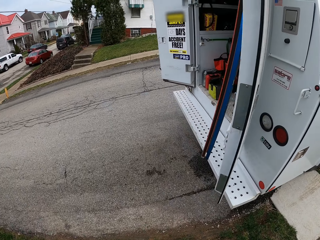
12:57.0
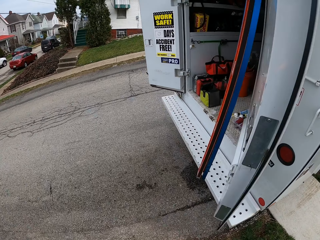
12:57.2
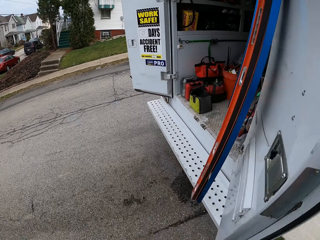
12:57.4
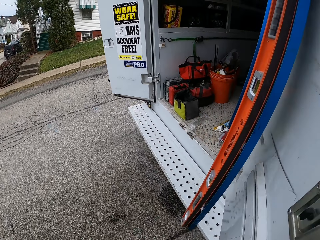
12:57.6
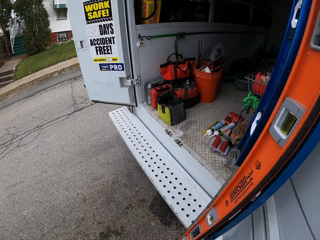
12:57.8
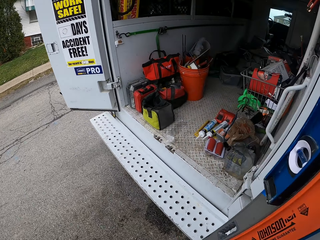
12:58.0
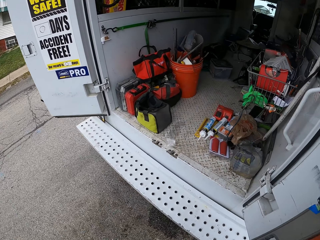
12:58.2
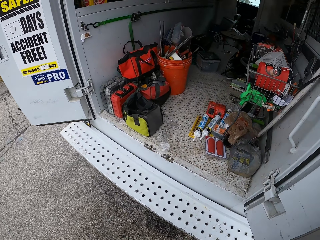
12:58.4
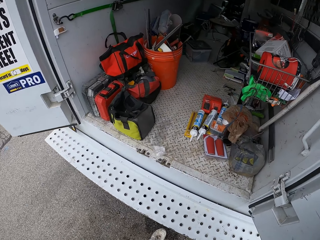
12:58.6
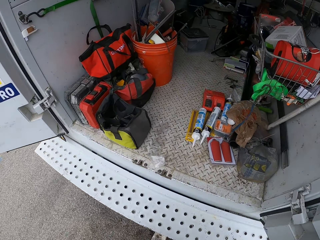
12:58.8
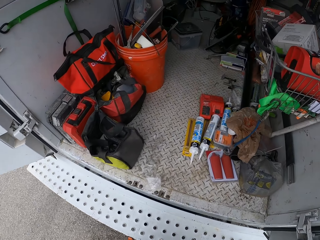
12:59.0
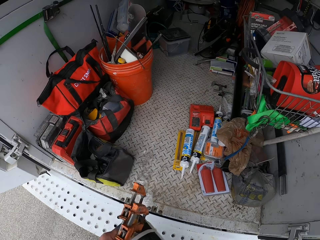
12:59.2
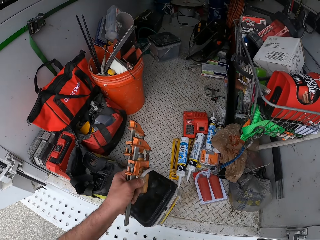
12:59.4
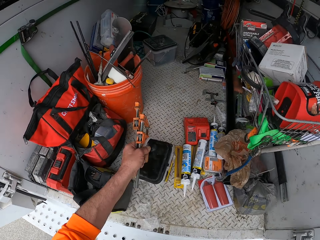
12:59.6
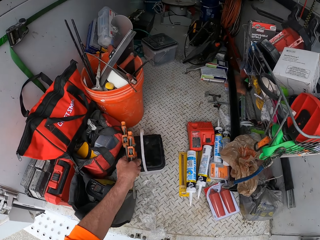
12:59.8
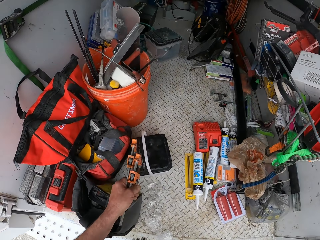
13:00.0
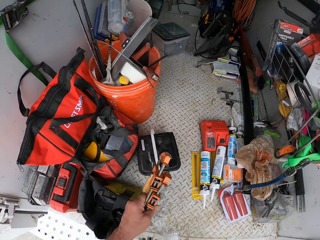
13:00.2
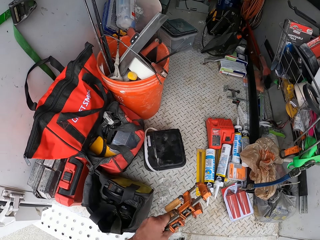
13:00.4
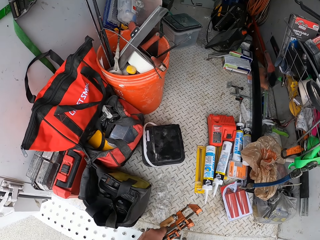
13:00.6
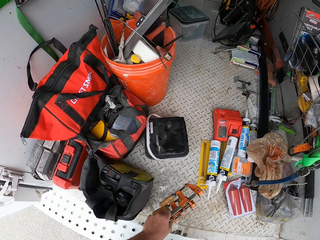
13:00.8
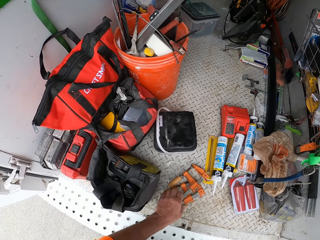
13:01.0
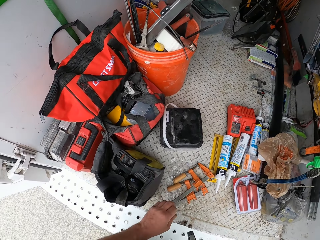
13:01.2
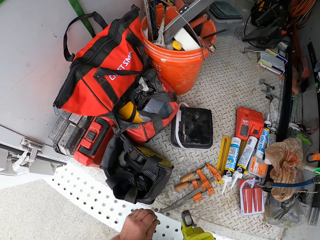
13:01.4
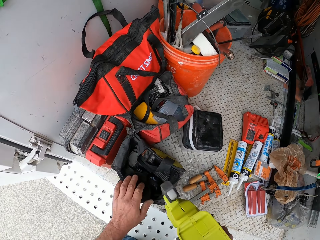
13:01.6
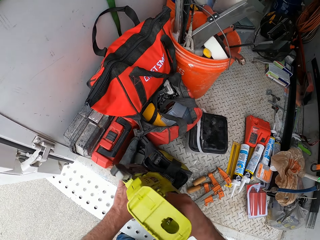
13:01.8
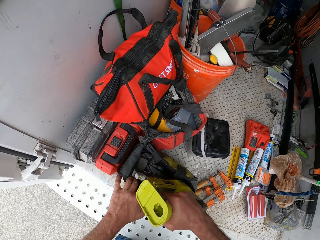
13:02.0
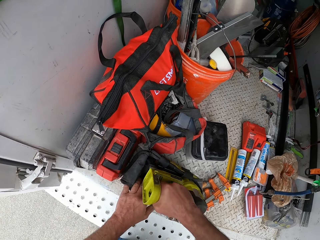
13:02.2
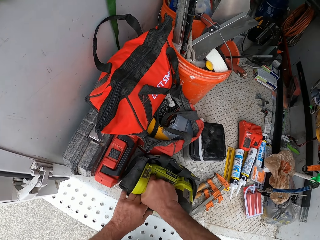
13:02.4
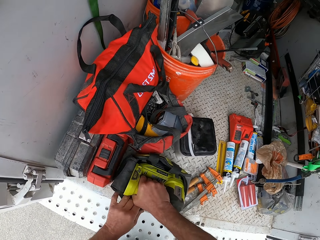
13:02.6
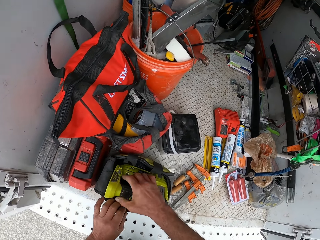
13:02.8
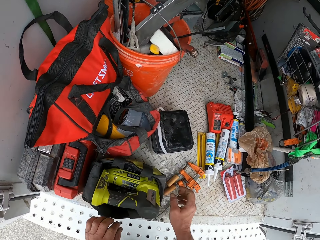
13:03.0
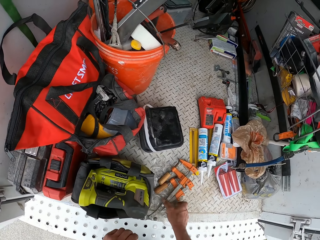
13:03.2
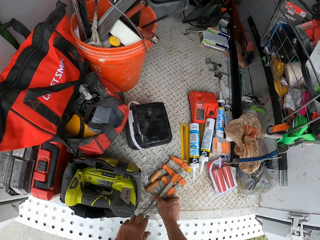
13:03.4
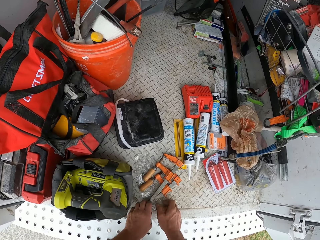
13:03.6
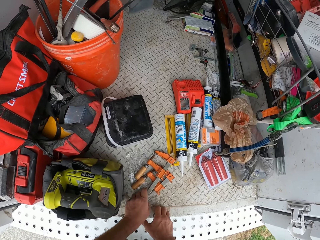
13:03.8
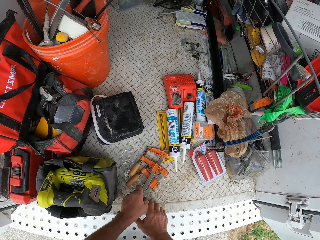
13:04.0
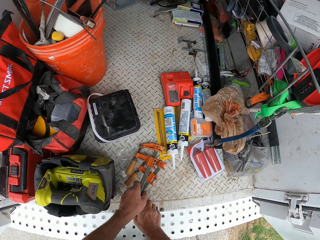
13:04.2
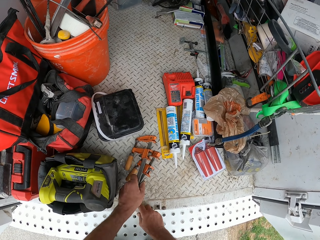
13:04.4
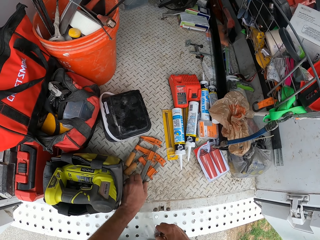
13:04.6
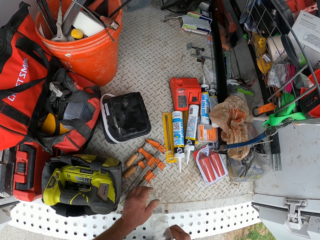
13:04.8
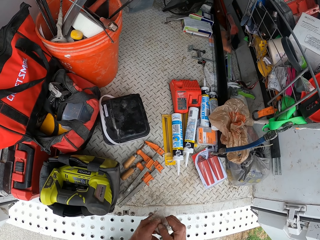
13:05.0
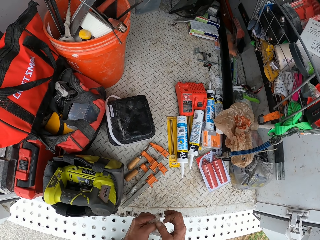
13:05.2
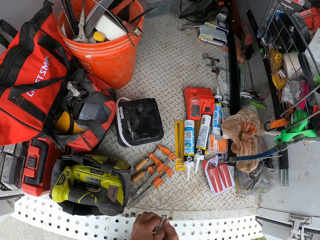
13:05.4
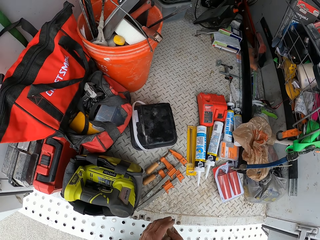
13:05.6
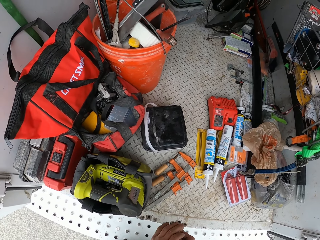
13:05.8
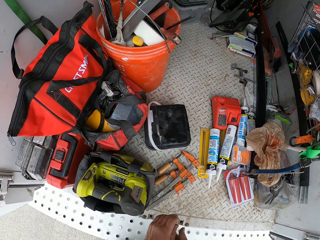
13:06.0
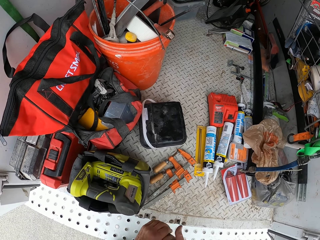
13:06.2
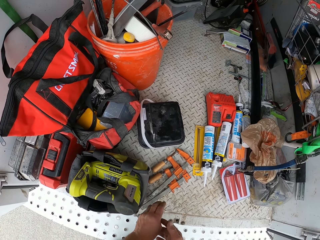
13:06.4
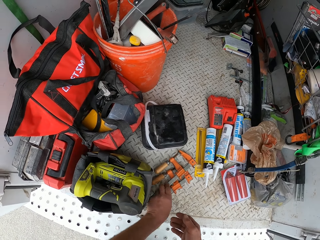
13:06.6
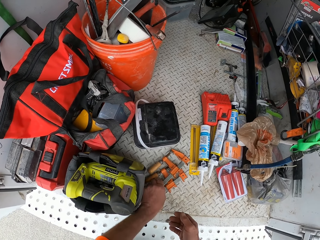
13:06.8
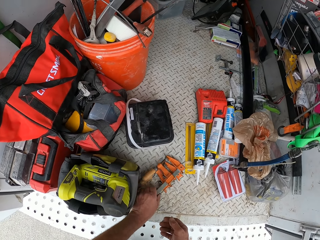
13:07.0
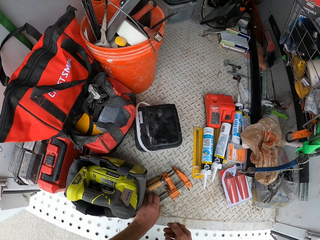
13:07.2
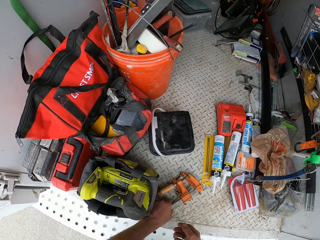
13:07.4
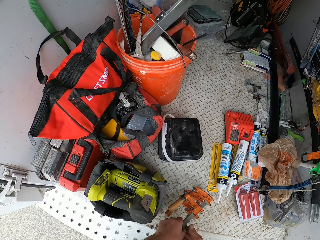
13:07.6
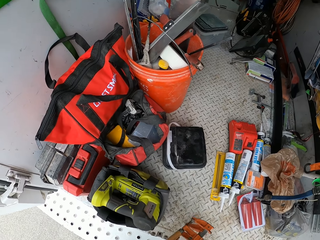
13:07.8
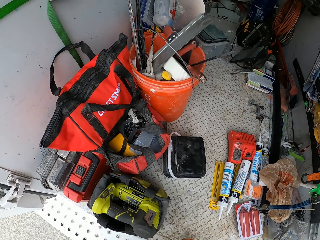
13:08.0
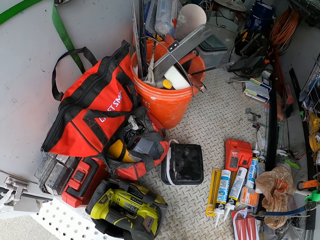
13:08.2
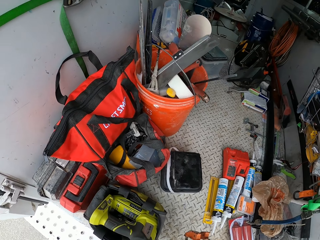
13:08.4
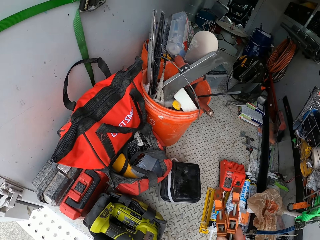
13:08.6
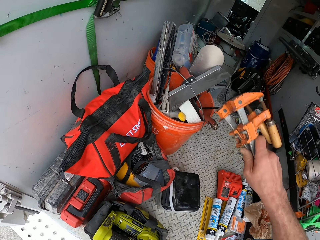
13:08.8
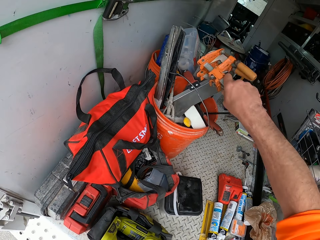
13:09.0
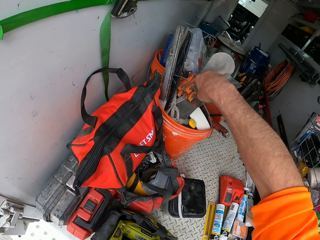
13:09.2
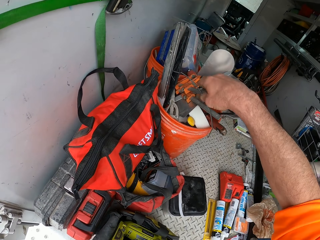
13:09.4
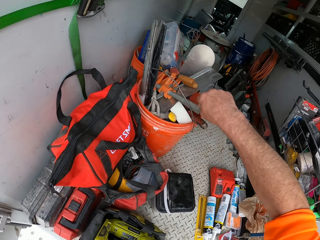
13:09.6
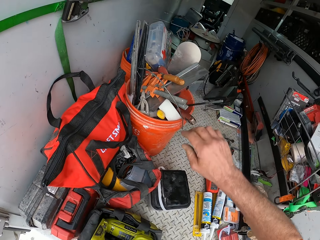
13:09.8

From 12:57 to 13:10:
The camera wearer drops the container in the truck with his left hand. He drops the Vernier calipers or pipe wrench in the truck with his left hand. He drops the drilling machine or nail gun in a bag with his right hand. He picks up the pipe wrench and drops the pipe wrench. He picks up a nylon or paper from the truck with his right hand. He folds the nylon with both hands. He picks up the Vernier caliper from the truck with his right hand. He drops the pipe wrench in a bucket.

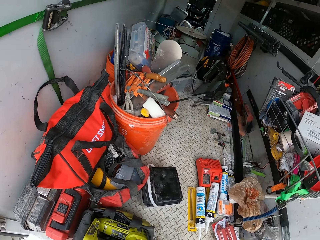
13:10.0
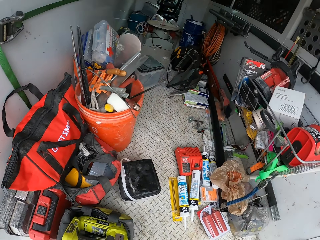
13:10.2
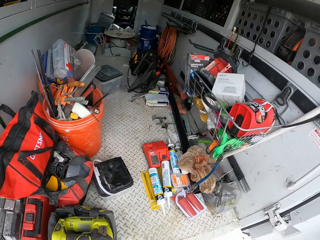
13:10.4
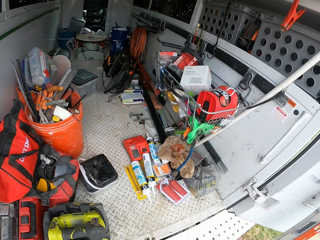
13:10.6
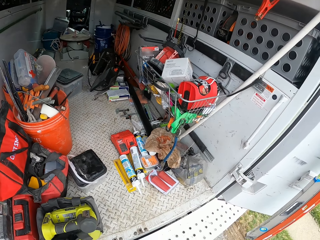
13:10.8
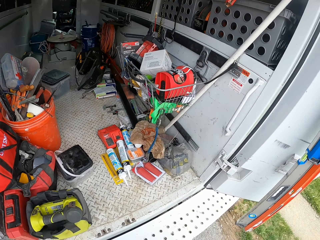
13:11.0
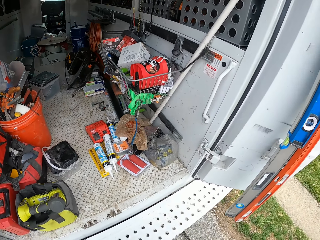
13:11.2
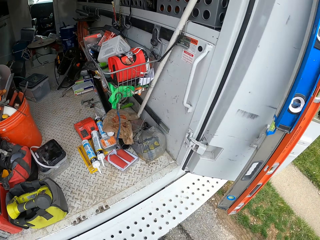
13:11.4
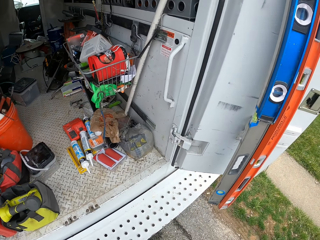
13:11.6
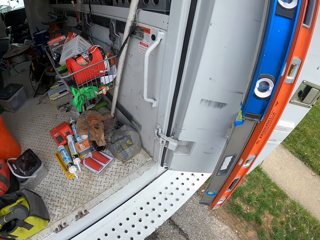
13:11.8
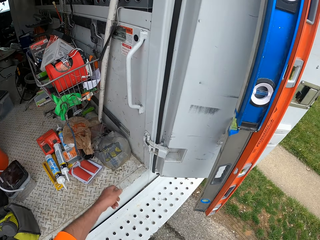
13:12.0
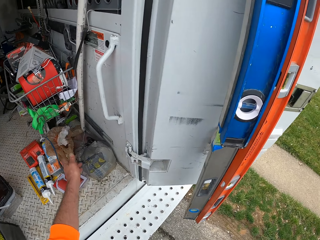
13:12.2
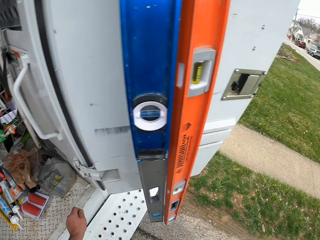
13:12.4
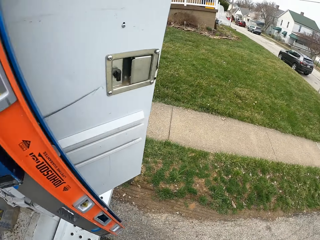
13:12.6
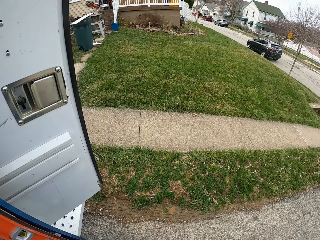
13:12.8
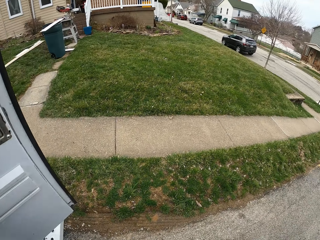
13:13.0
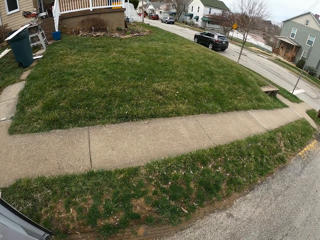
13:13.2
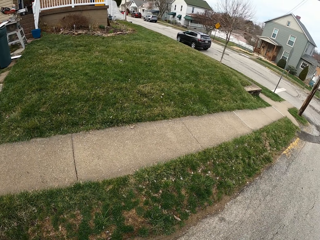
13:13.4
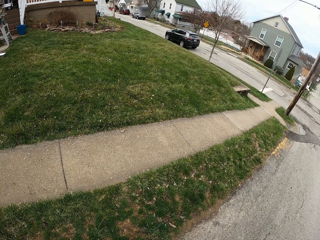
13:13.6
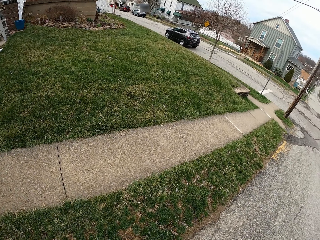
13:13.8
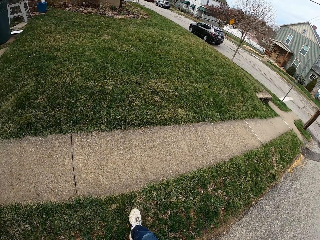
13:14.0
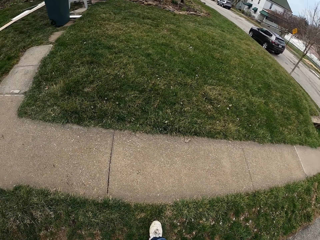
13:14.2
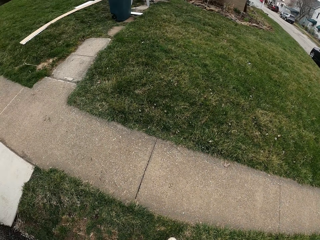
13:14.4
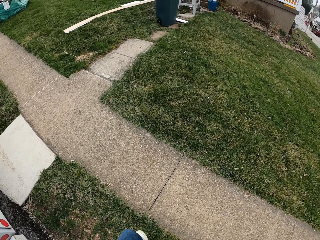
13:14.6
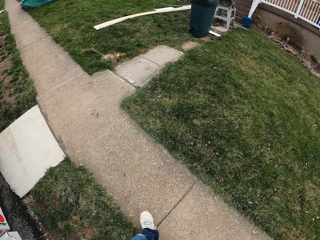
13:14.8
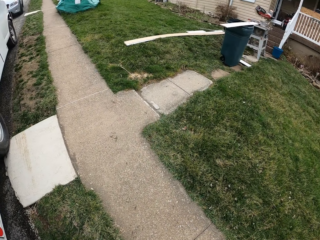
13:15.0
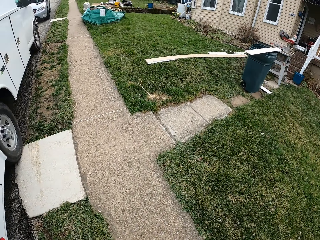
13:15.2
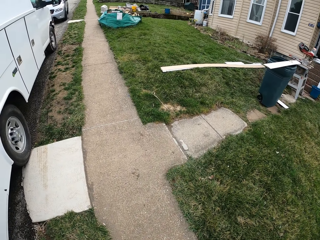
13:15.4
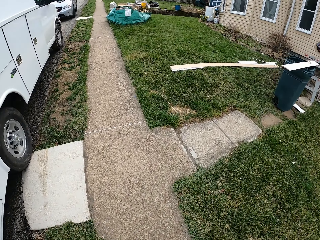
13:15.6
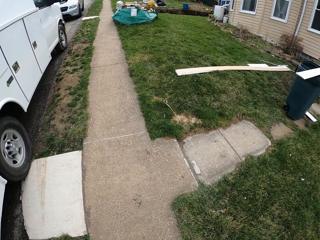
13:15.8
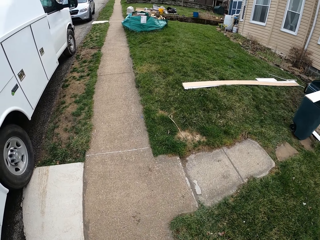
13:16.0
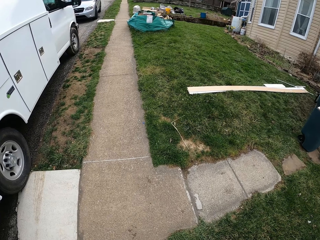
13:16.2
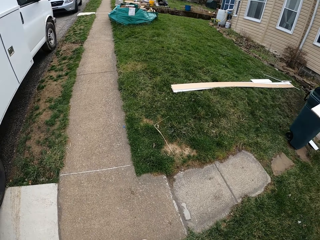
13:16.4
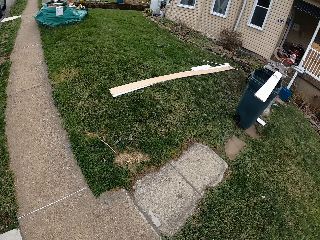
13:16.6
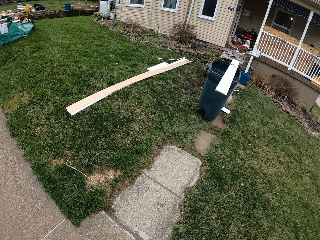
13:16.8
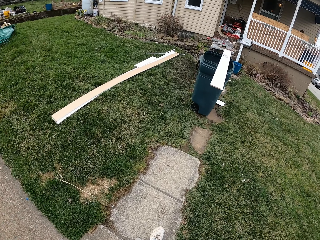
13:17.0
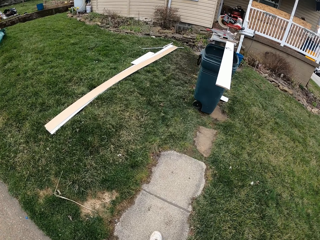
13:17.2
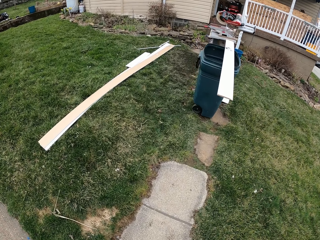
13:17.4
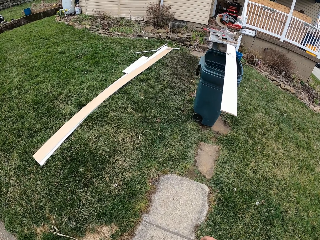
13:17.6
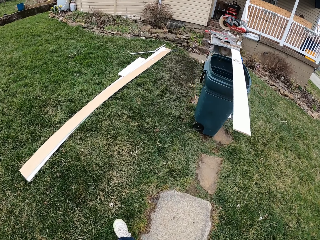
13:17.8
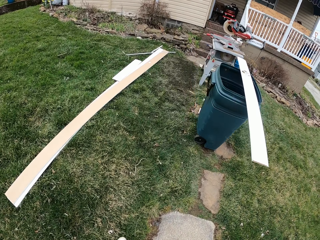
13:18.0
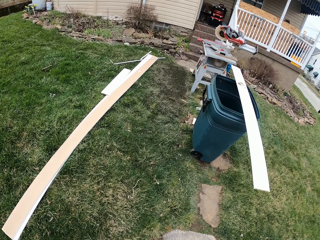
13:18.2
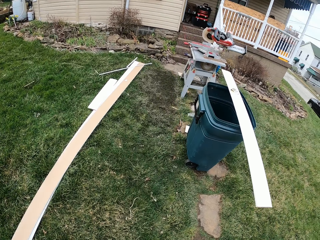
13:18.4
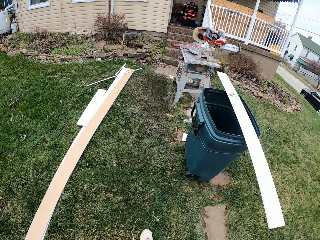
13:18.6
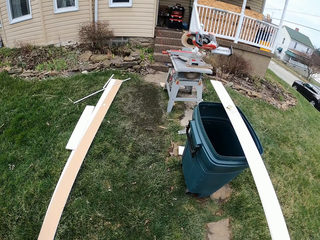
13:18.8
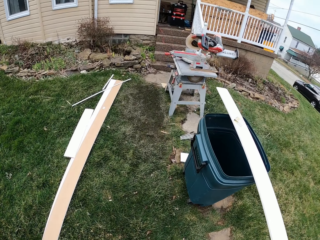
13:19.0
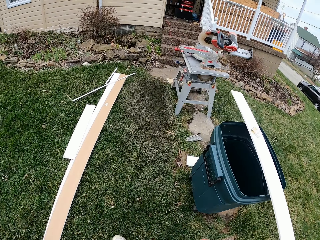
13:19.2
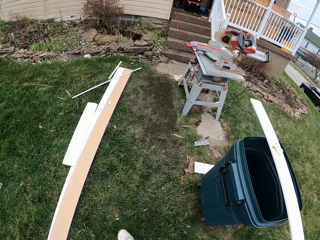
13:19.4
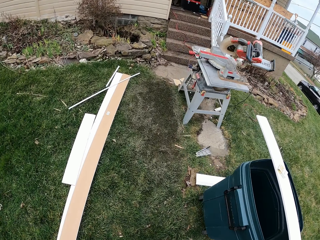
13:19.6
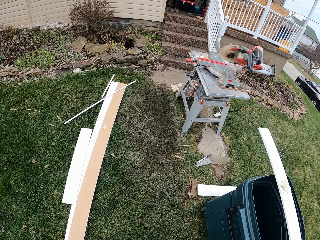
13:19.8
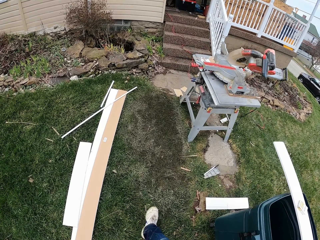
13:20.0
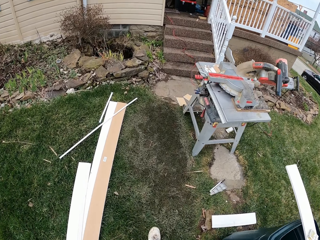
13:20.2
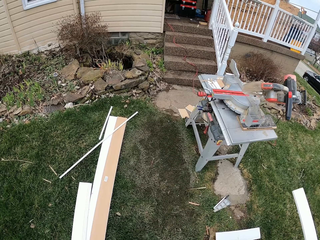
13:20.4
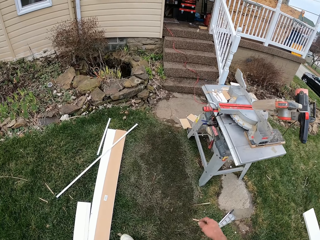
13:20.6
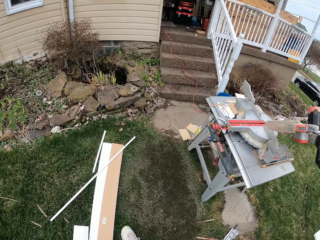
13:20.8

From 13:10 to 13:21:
The camera wearer throws the nylon or paper into the truck with his left hand. He walks towards a house.
